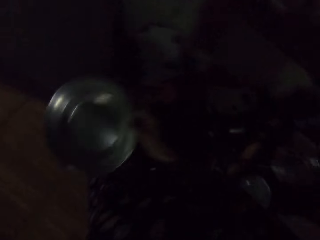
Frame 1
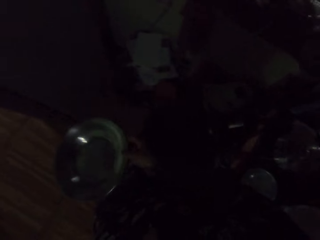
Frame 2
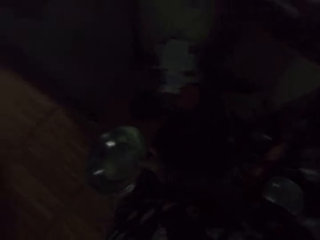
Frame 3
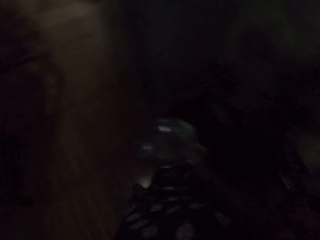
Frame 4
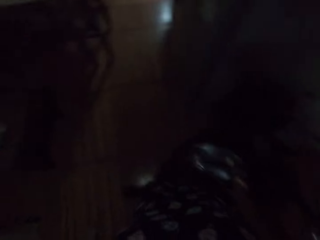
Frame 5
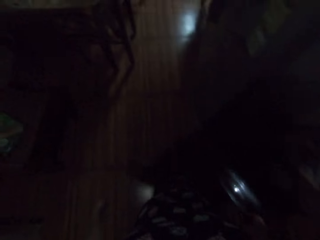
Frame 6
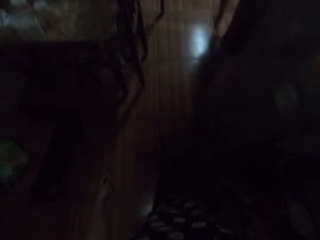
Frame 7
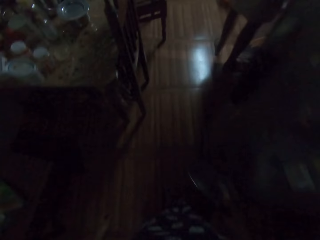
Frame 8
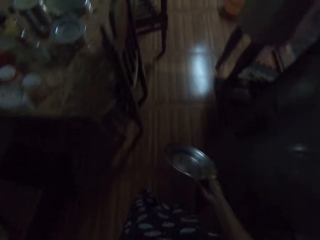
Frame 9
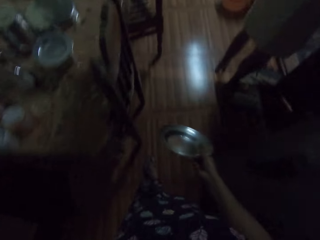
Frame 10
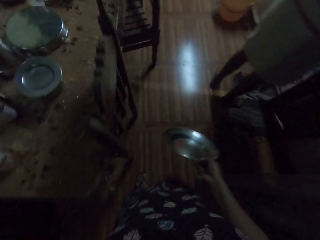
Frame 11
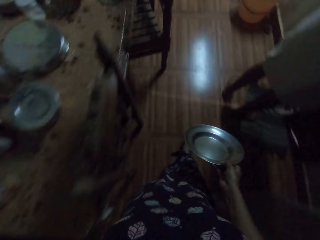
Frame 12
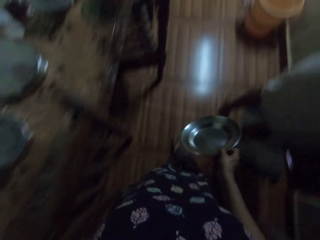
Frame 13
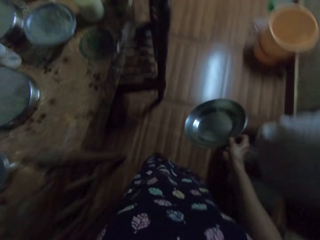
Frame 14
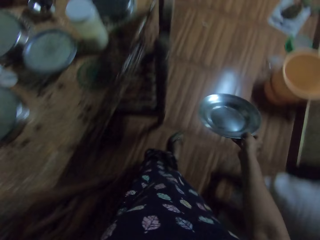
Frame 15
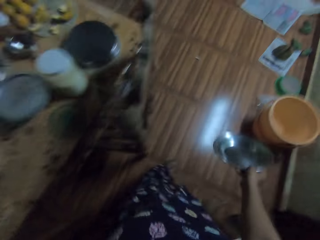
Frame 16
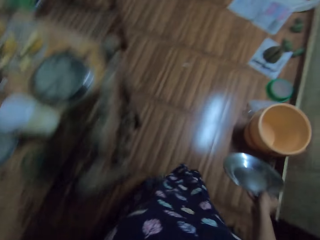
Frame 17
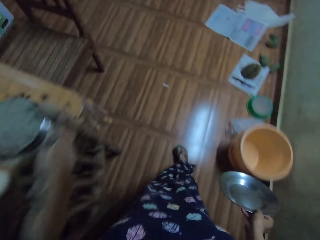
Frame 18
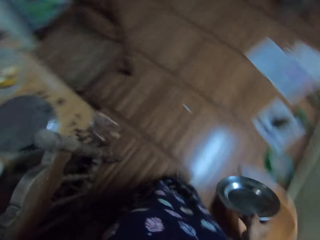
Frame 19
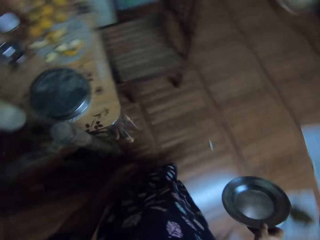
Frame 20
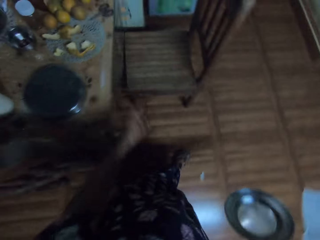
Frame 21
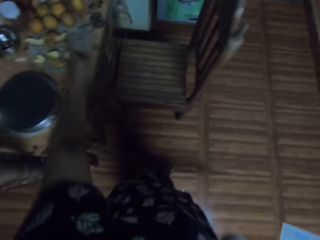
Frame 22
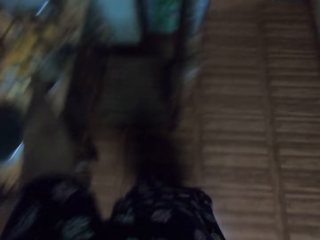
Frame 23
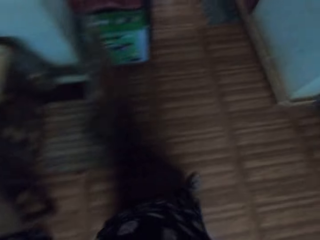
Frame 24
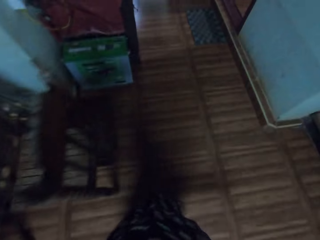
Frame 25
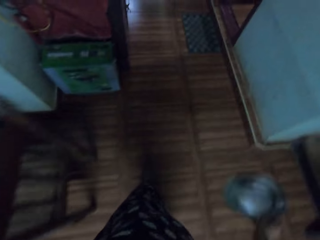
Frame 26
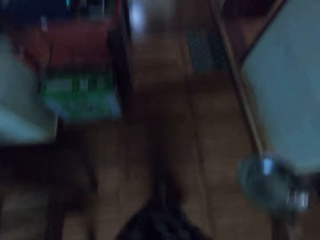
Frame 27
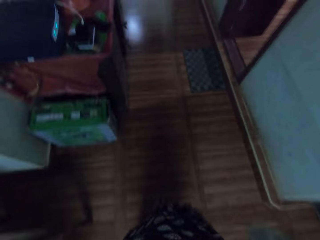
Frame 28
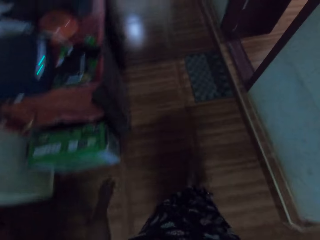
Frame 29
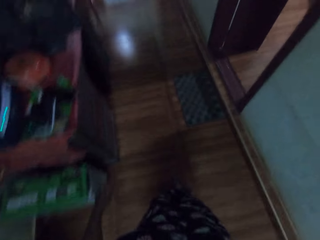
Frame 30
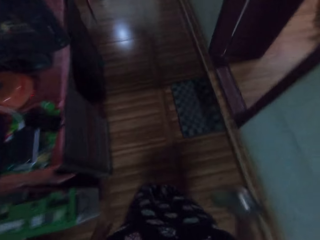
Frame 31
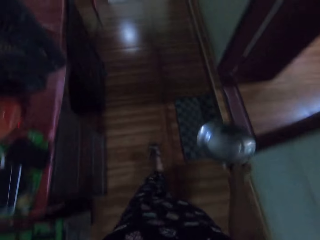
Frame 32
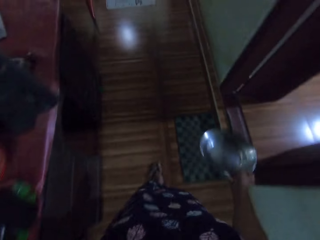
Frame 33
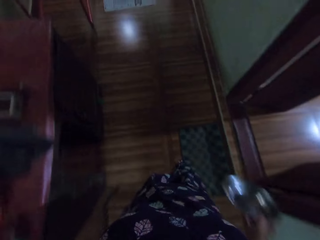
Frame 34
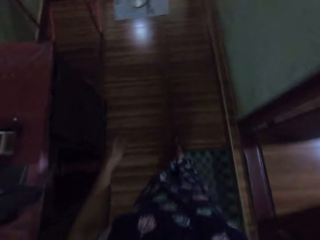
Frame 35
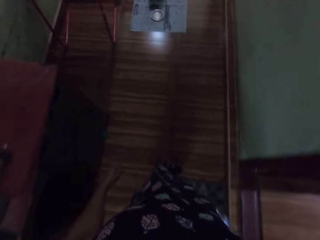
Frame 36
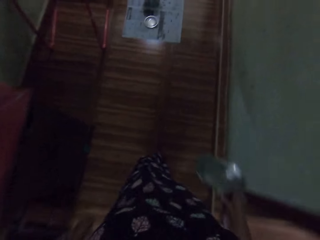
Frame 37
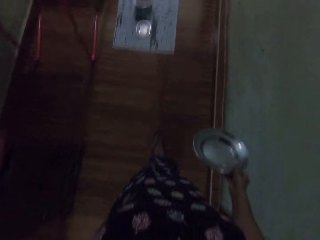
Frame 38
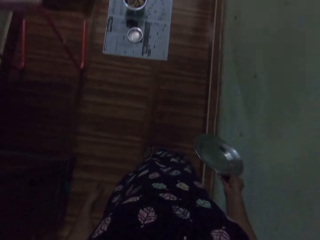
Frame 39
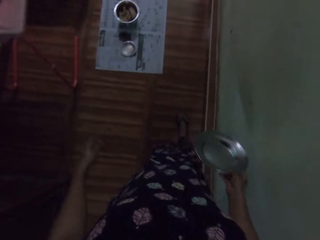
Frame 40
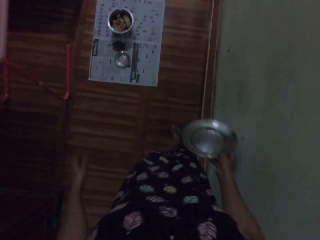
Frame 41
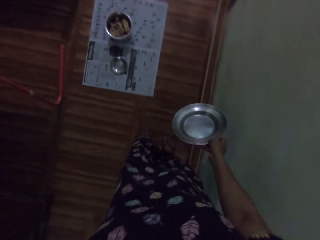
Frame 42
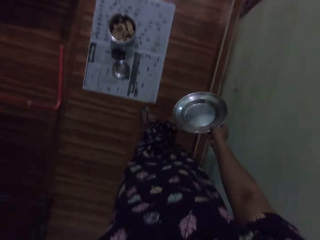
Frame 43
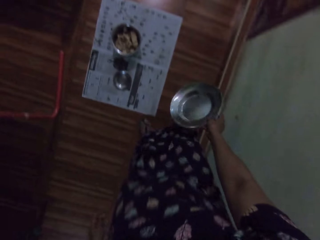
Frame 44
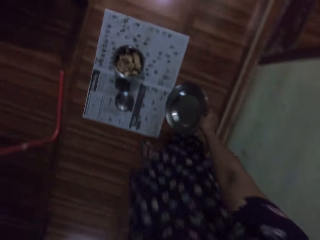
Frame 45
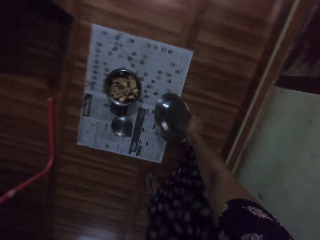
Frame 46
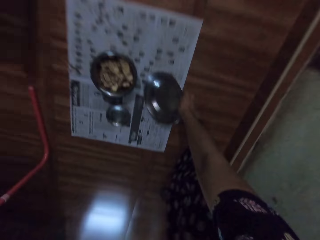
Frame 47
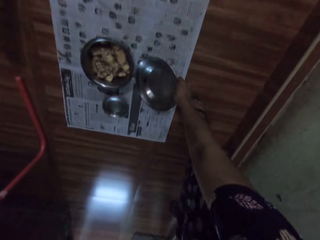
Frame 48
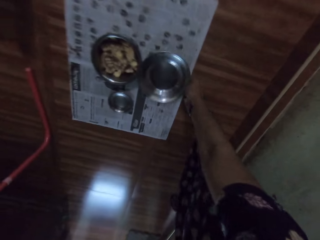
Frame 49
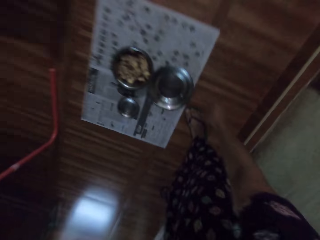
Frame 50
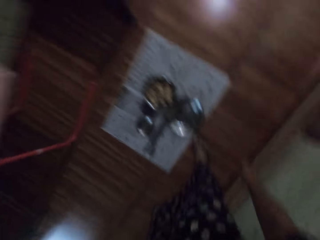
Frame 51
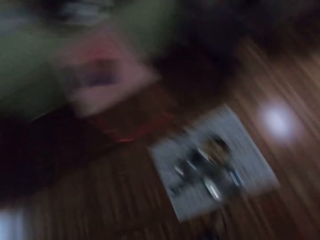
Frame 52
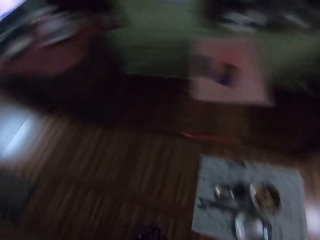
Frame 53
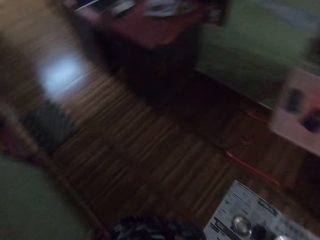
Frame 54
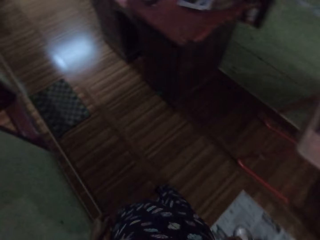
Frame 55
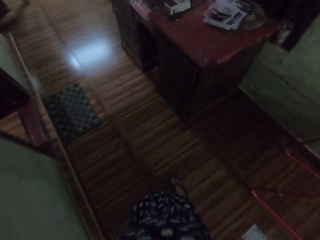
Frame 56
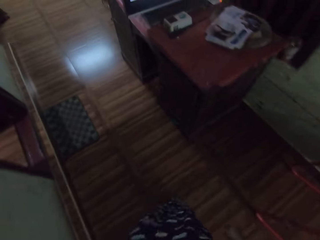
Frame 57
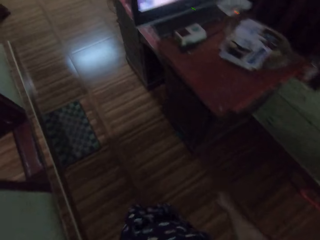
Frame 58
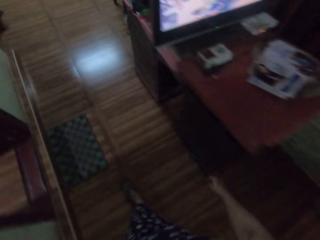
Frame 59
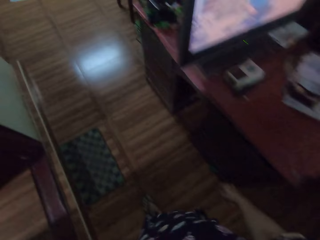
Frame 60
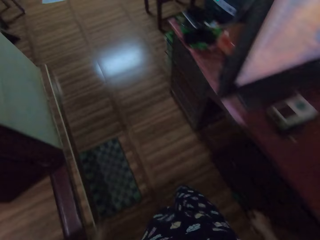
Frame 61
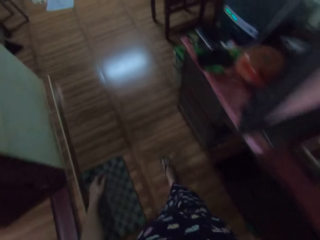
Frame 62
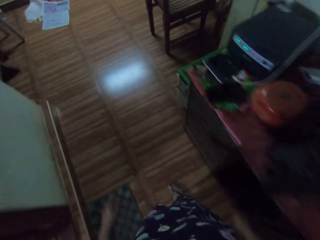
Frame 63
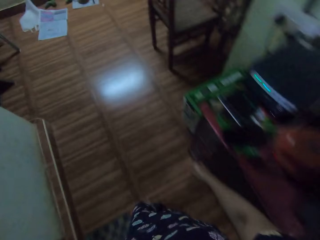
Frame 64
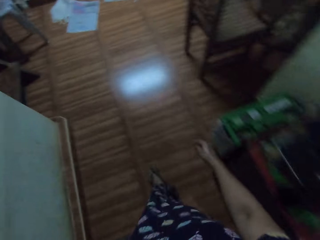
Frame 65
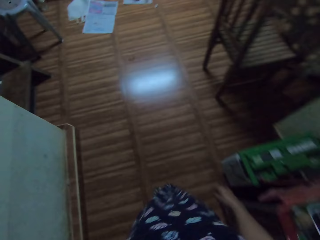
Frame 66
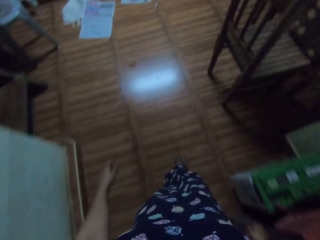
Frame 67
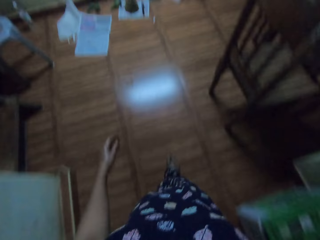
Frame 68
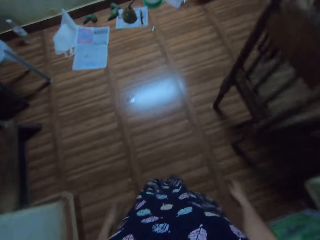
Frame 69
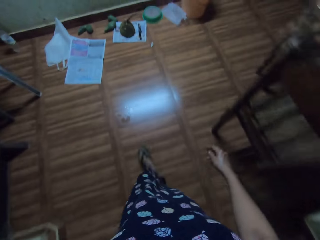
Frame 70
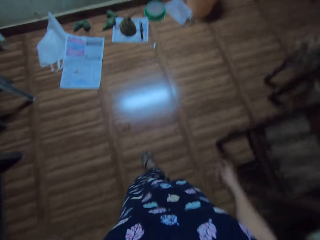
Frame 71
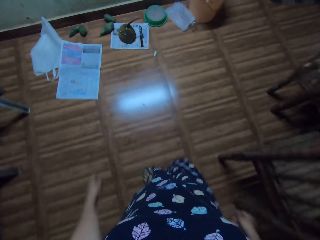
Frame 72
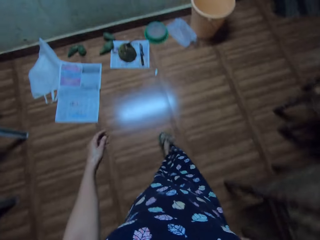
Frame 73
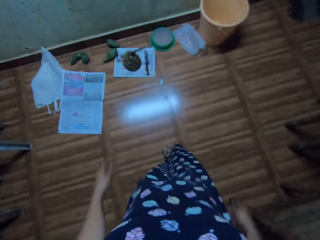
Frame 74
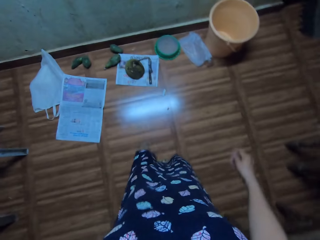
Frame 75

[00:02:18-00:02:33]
The camera wearer walks in the house with the plate in her right hand. She picks up an orange from a dinner table with her left hand. She drops the plate on the newspaper with her right hand. She walks in the apartment.

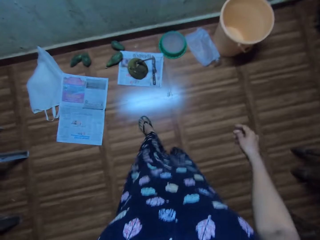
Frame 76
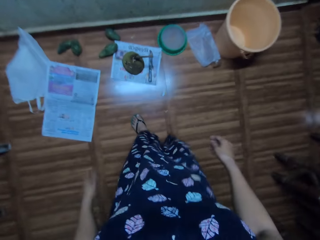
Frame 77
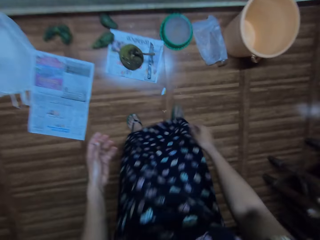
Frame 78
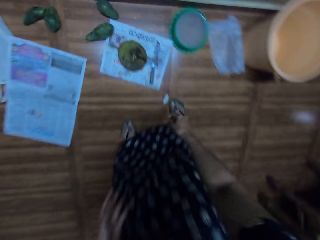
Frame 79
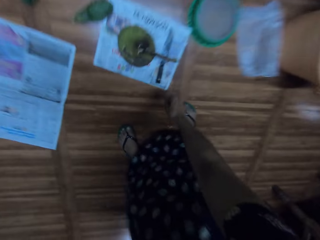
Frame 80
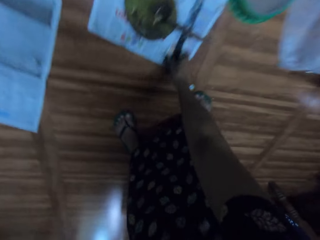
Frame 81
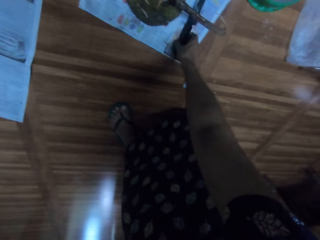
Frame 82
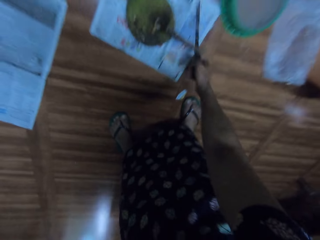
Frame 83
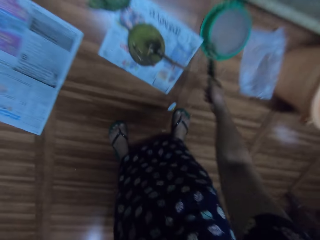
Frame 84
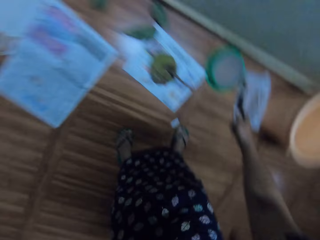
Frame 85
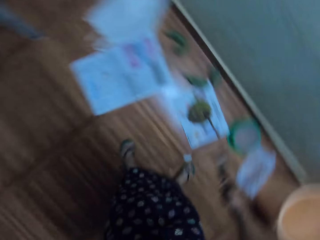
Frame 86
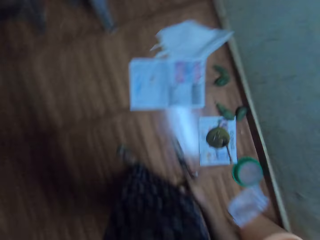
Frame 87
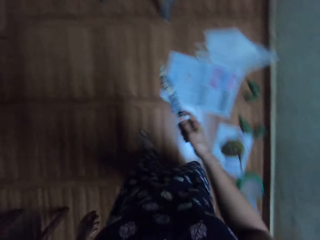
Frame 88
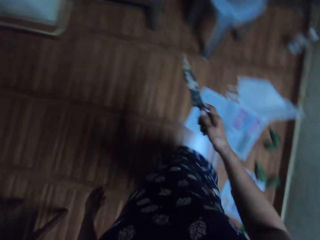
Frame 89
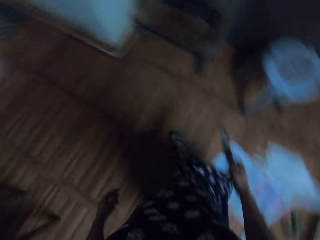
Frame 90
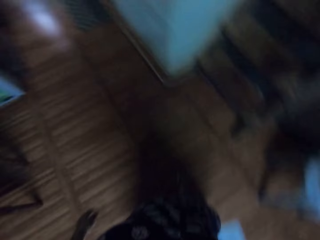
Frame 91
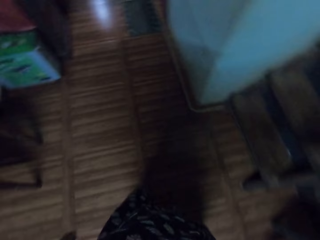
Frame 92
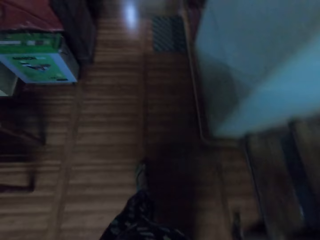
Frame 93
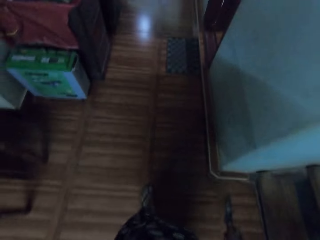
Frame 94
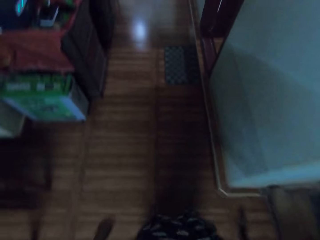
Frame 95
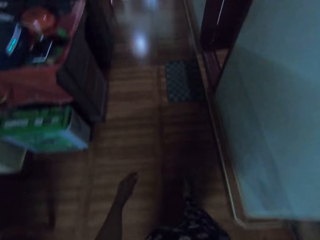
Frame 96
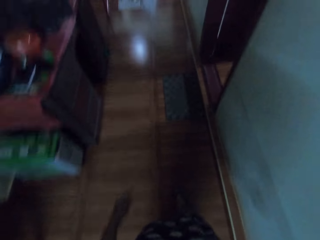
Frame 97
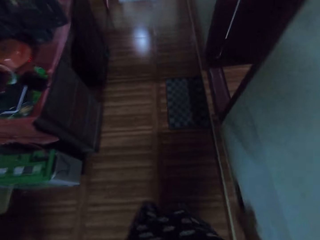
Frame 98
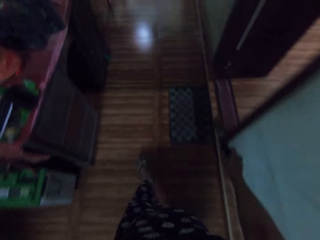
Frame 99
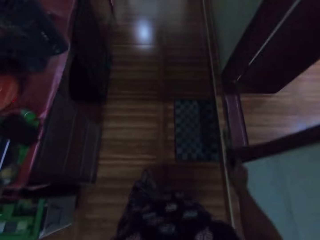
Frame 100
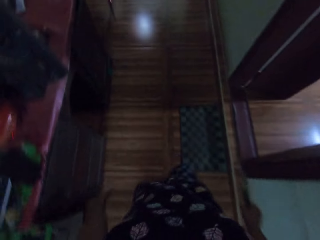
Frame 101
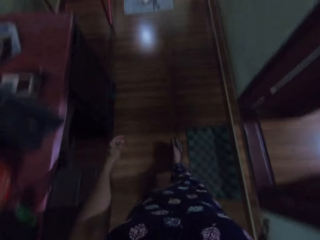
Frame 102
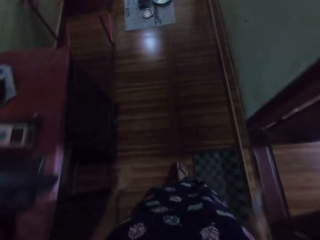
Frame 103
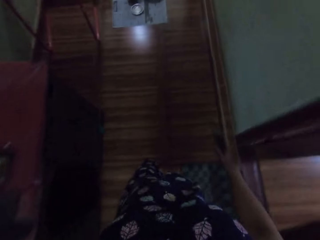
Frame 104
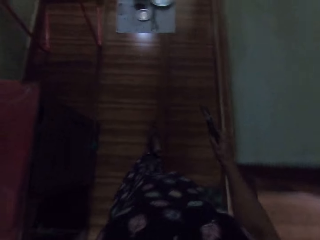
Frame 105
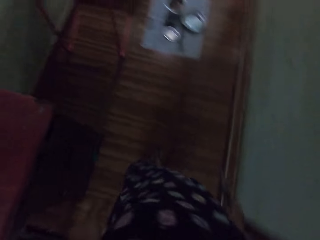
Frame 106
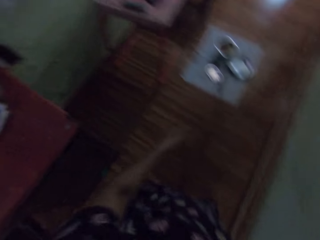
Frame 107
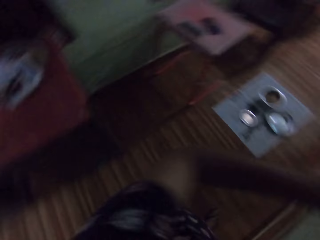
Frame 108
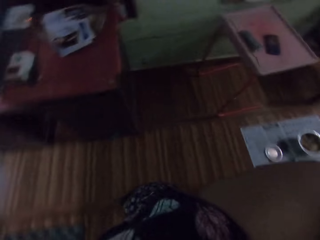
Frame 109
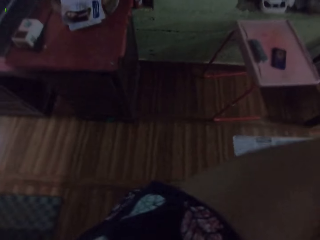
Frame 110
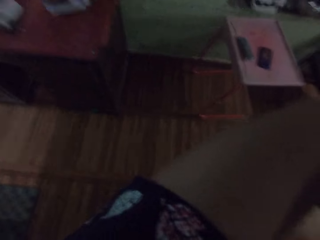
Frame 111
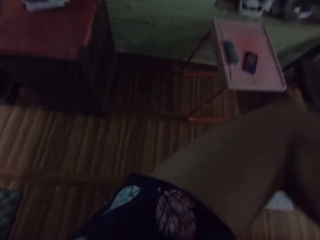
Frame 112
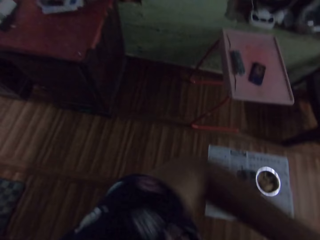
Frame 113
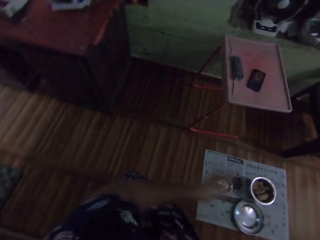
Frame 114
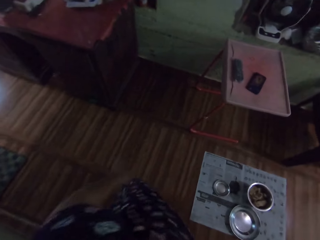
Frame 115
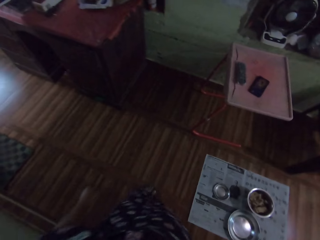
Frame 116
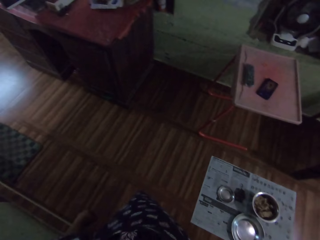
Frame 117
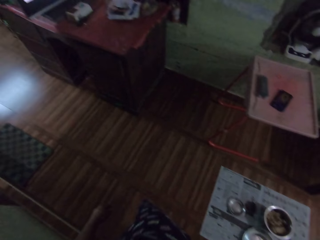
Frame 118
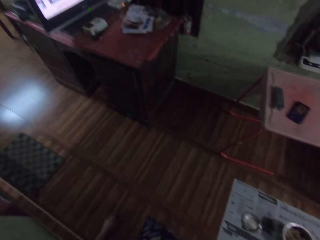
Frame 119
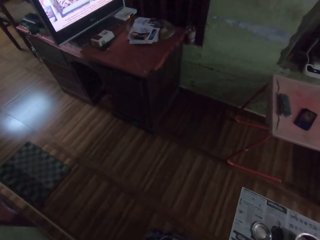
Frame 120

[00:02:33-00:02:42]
The camera wearer picks up the knife from the paper on the floor with her right hand. She walks in the house. She adjusts the camera.
